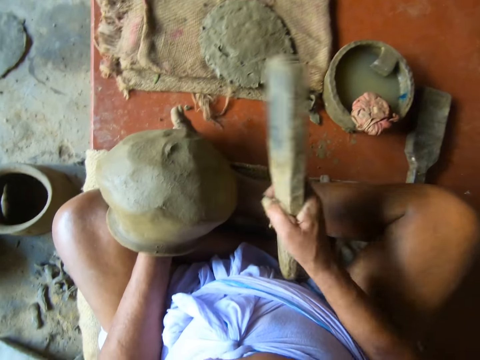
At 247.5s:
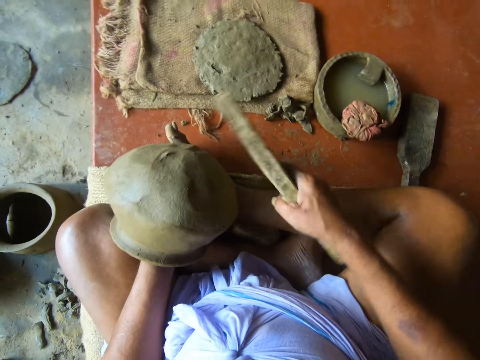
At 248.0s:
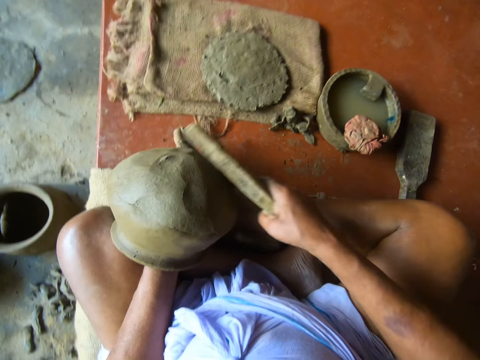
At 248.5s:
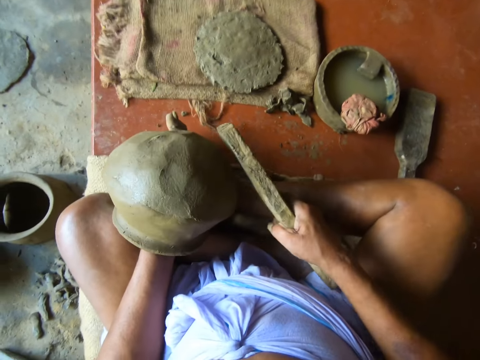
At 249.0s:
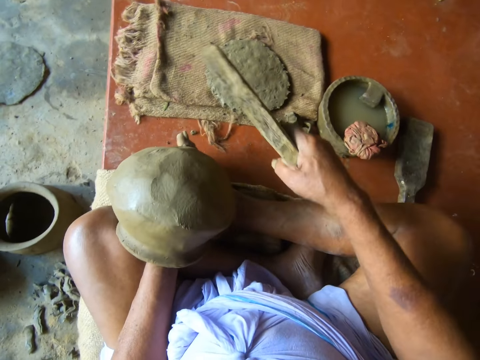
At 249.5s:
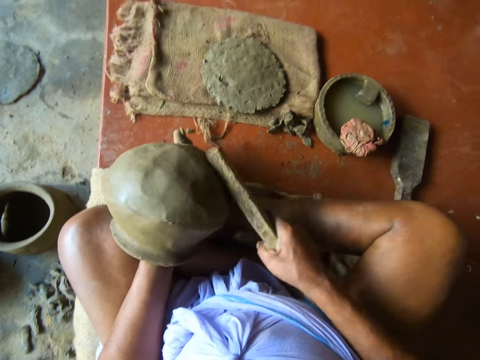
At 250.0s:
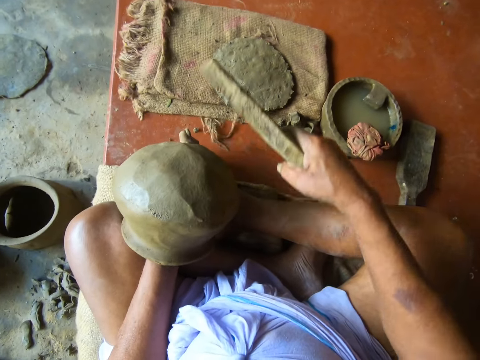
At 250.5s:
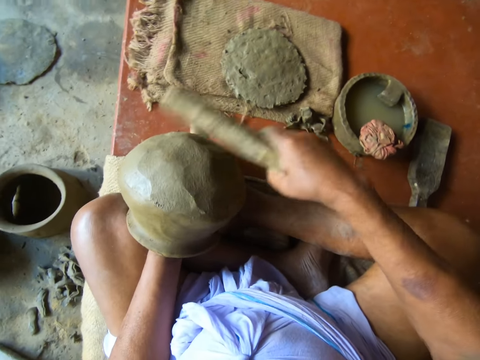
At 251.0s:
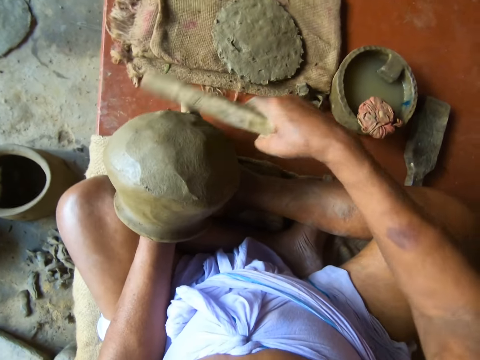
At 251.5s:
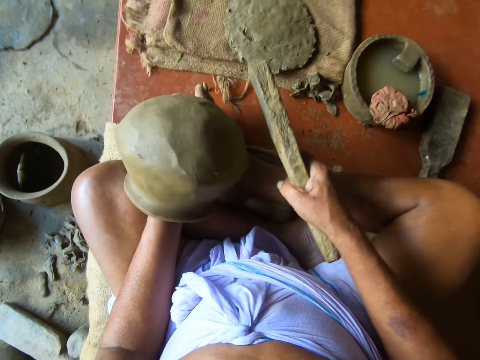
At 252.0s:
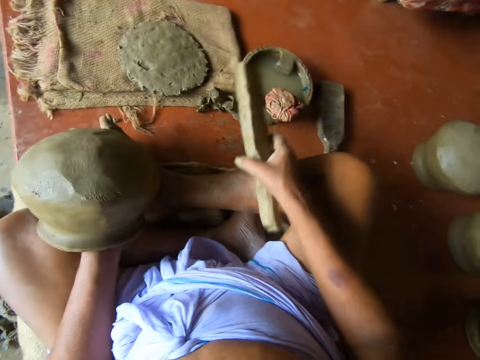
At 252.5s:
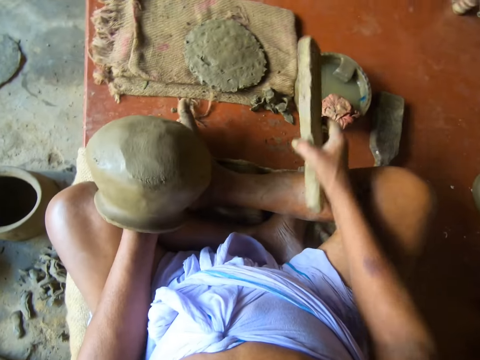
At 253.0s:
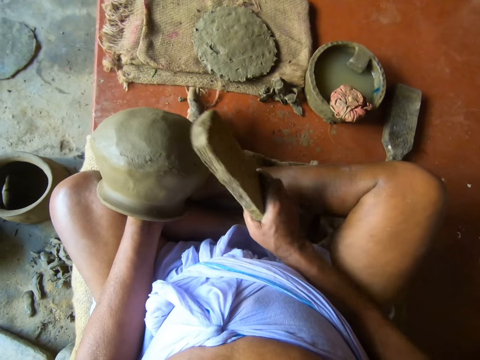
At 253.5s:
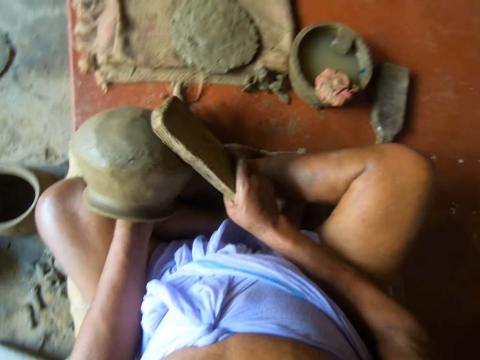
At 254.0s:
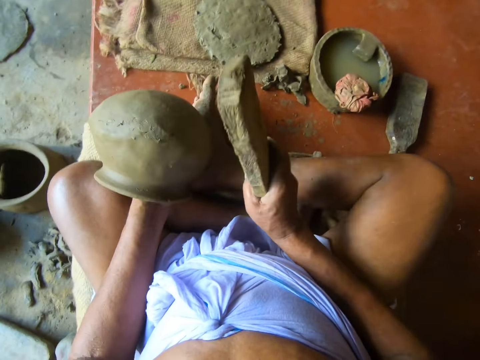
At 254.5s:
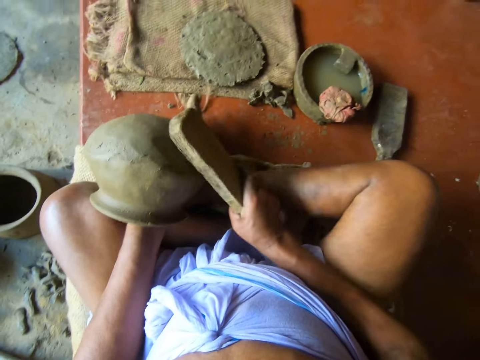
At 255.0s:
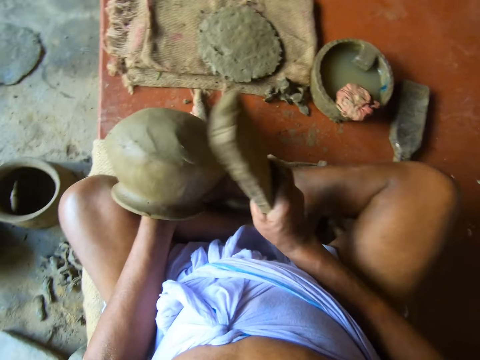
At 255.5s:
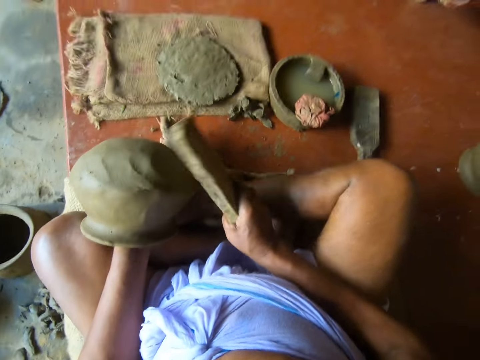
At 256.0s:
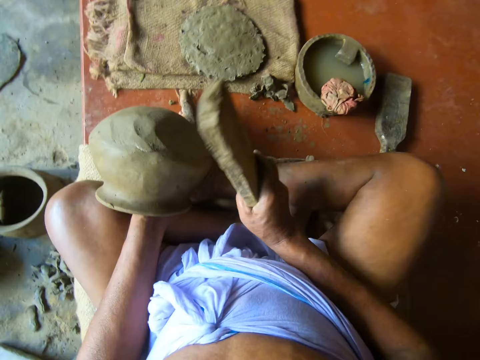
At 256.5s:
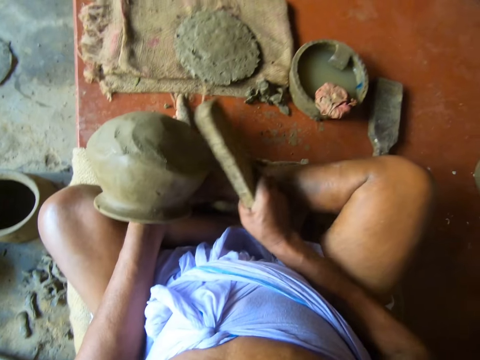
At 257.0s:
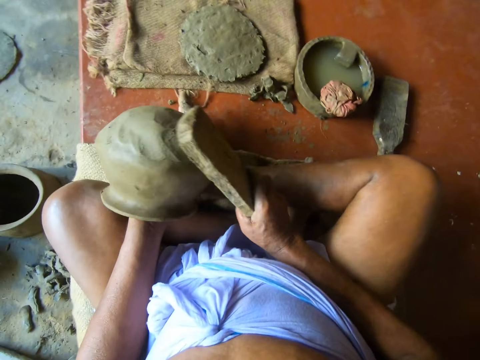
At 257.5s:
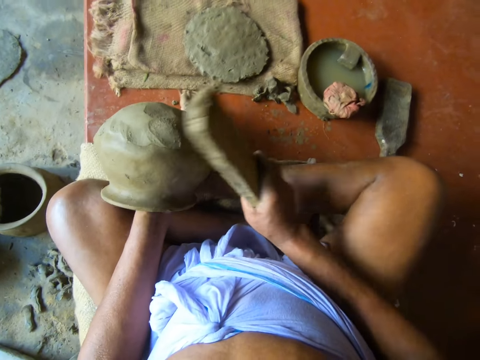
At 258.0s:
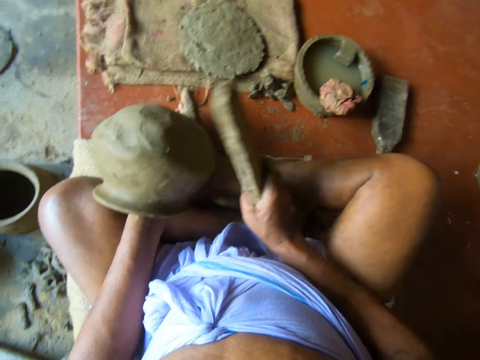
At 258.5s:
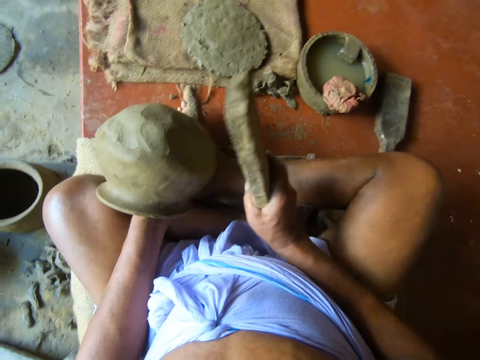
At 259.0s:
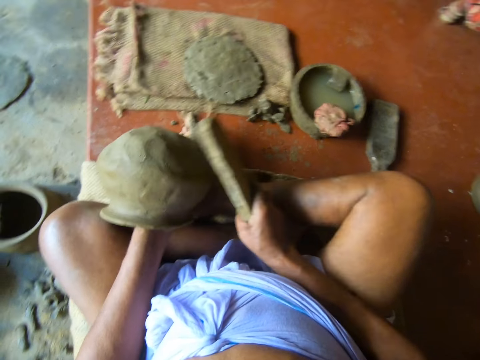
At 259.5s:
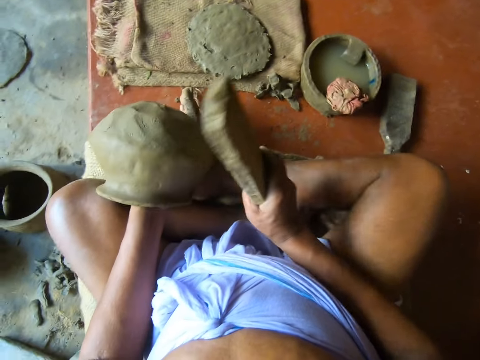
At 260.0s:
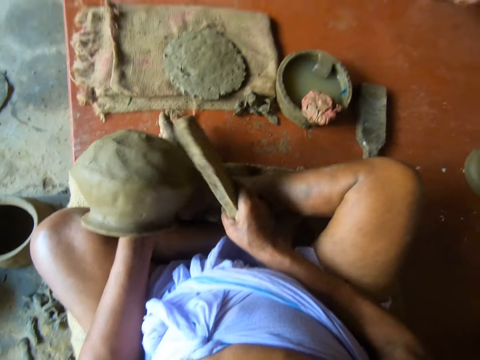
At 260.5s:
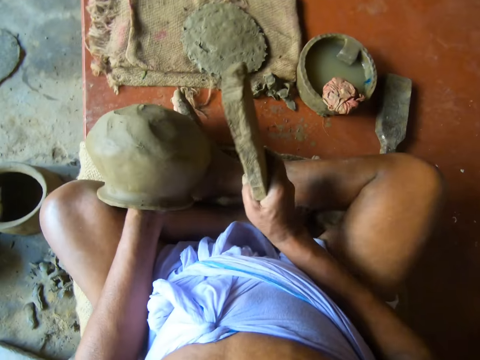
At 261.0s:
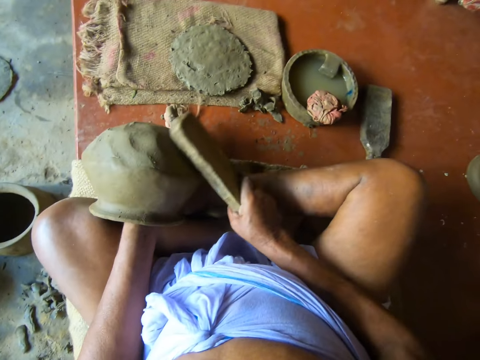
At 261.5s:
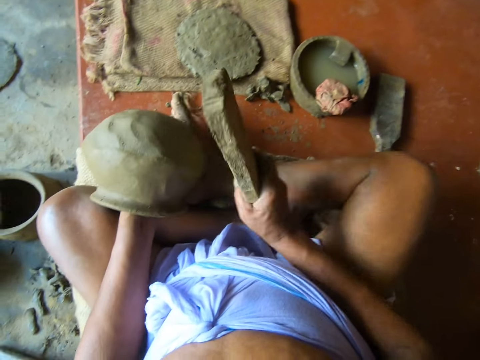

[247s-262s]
The camera wearer puts the wood on the bowl. He dips the molding stick in the pot of water with his right hand. He gently hits the pot with a piece of wood. He molds the clay pot with the molding stick in his right hand.

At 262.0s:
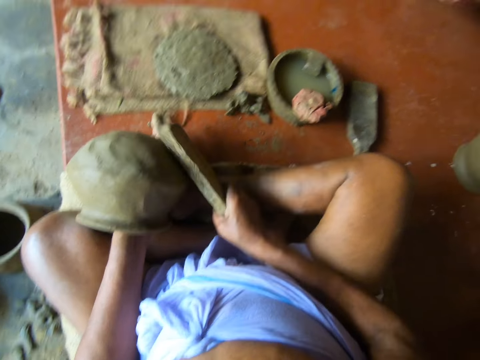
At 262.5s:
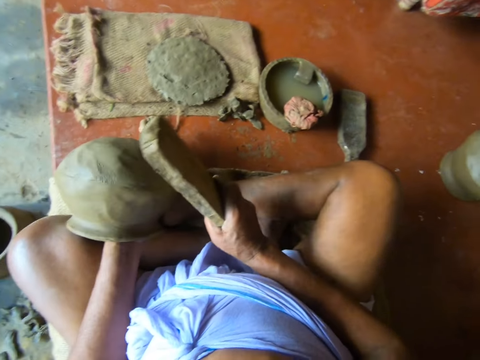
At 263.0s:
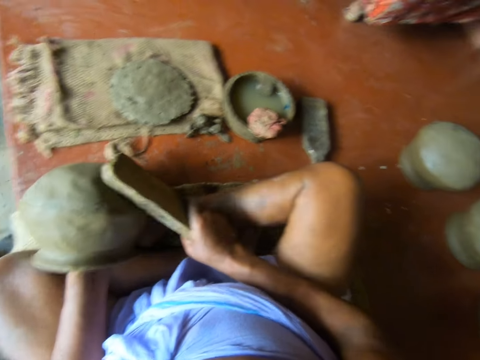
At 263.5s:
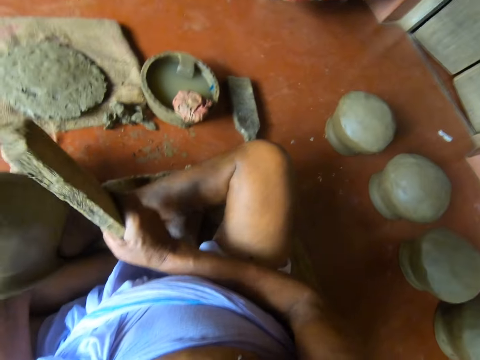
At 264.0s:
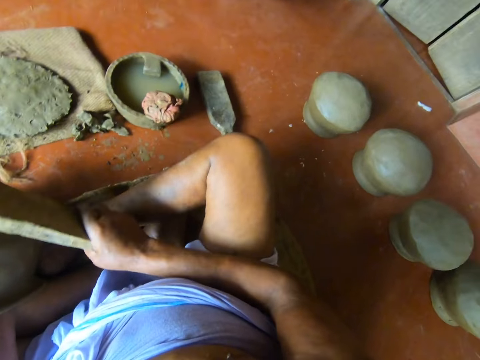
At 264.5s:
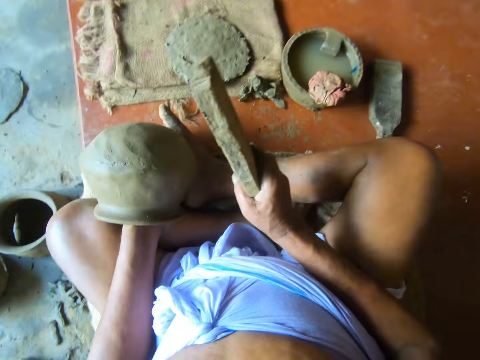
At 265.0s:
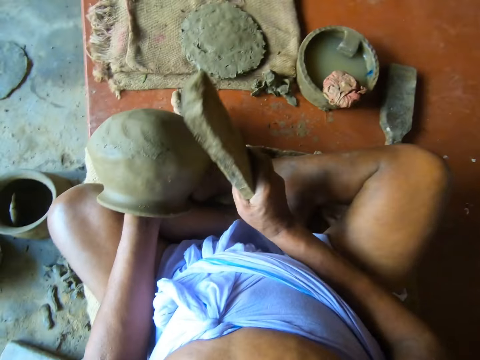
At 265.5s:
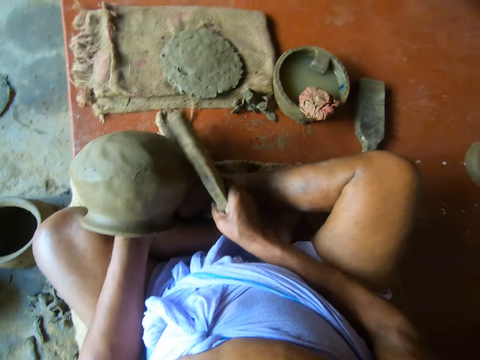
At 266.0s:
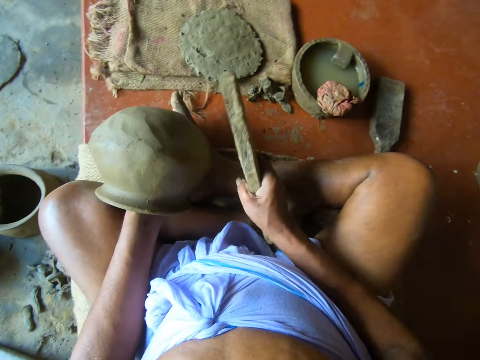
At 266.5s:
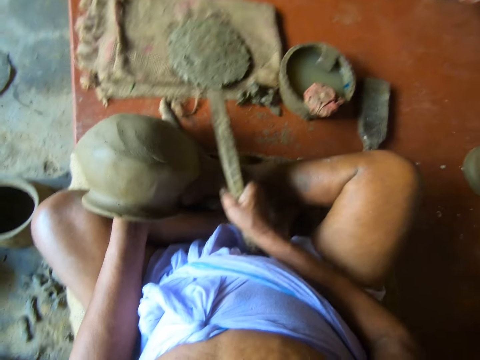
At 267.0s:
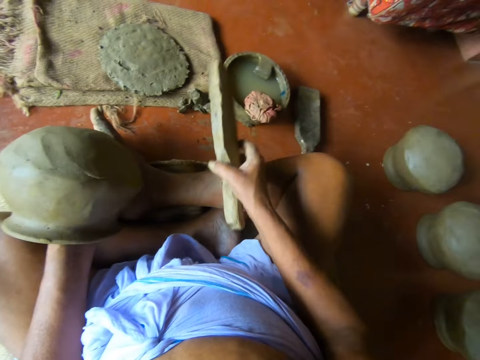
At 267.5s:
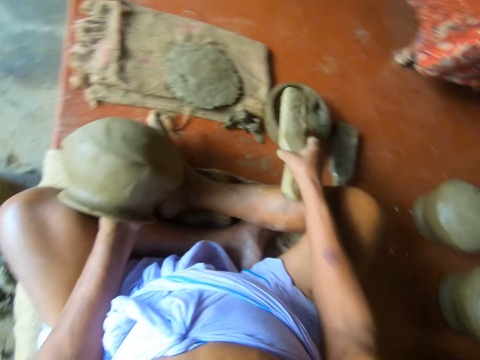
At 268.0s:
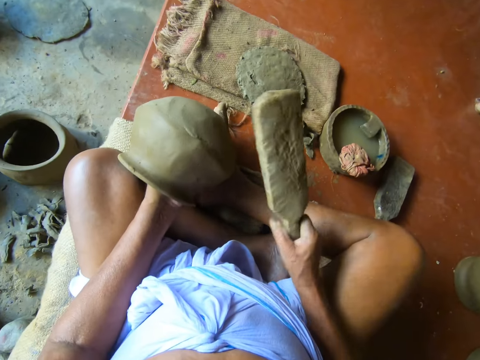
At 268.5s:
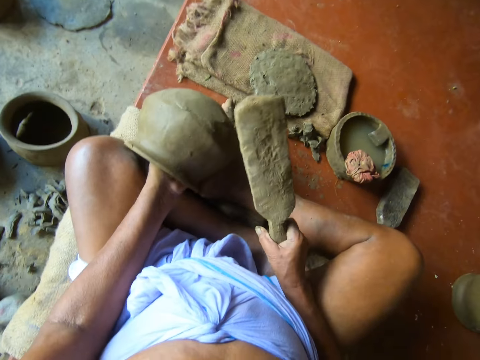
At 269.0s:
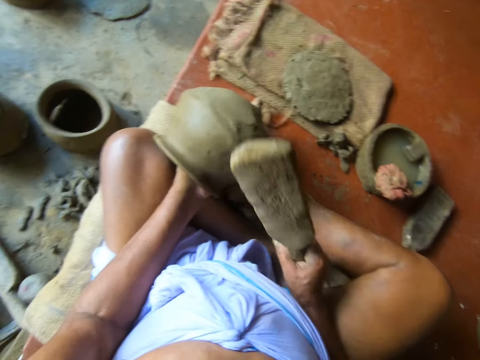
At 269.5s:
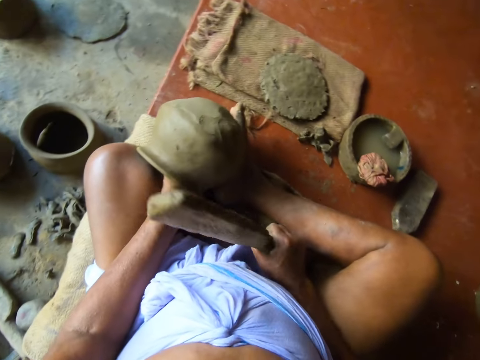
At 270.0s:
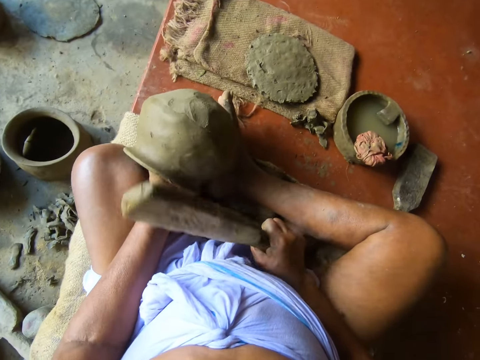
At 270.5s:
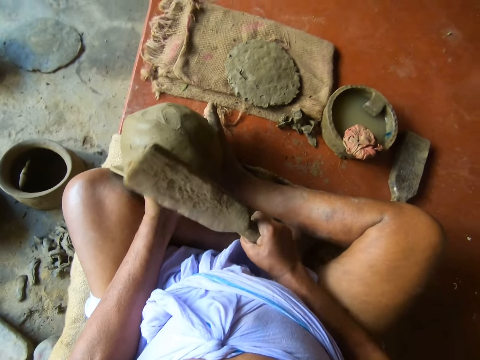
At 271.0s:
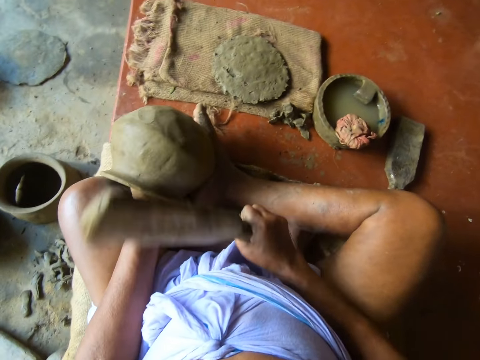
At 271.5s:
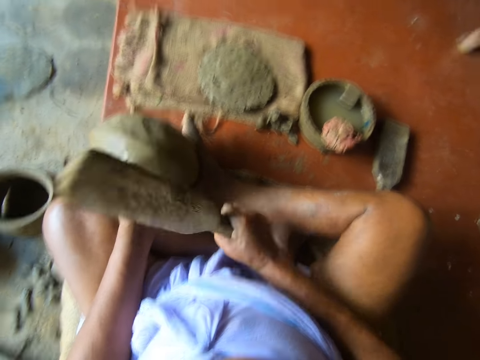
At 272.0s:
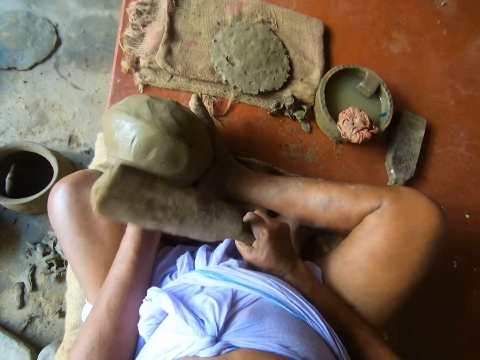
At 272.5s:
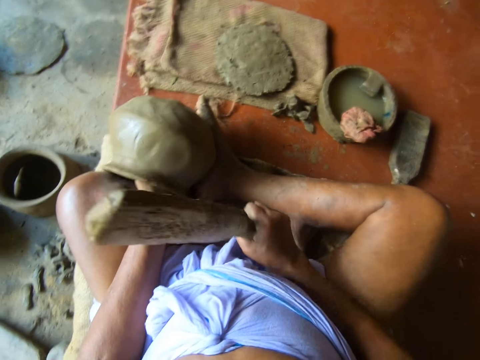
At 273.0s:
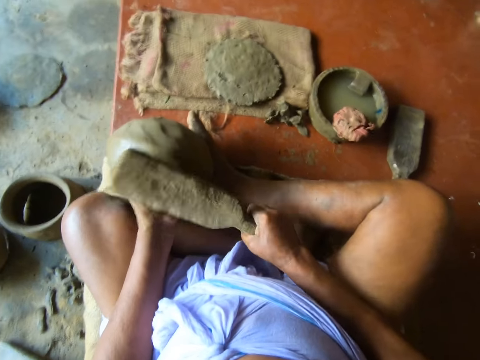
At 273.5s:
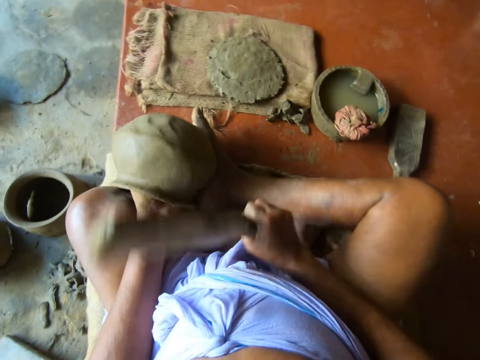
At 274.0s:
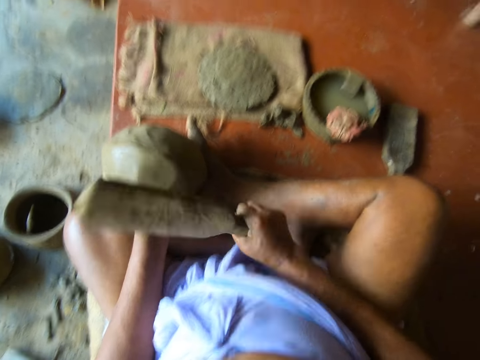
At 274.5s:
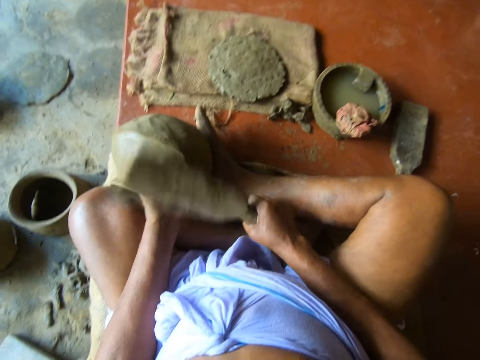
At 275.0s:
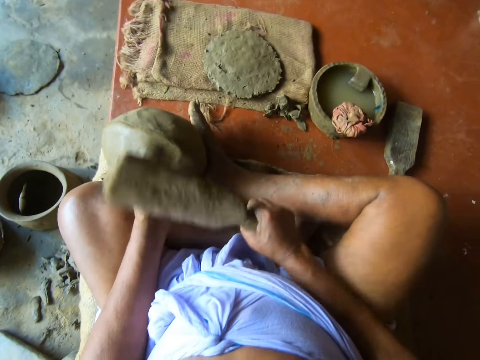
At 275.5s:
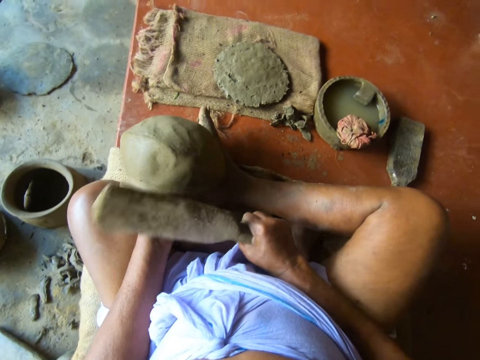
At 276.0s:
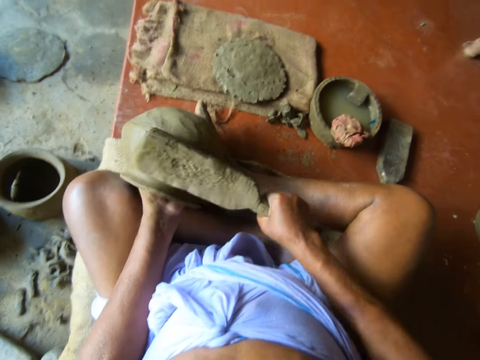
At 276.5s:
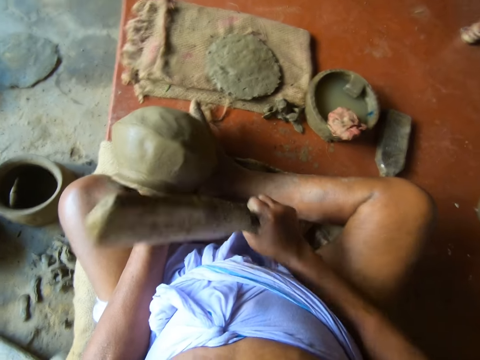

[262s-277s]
The camera wearer puts the wood on the bowl. He dips the molding stick in the pot of water with his right hand. He gently hits the pot with a piece of wood. He molds the clay pot with the molding stick in his right hand.
